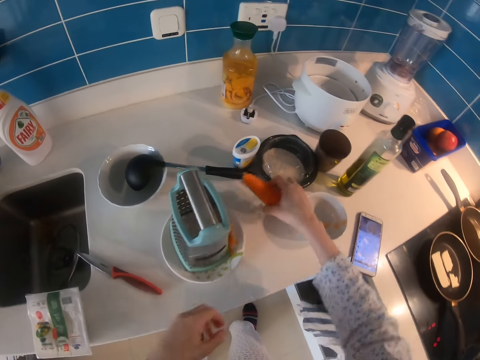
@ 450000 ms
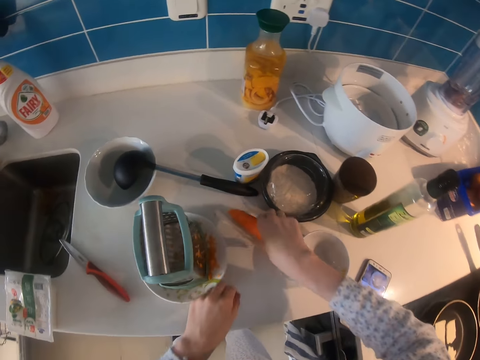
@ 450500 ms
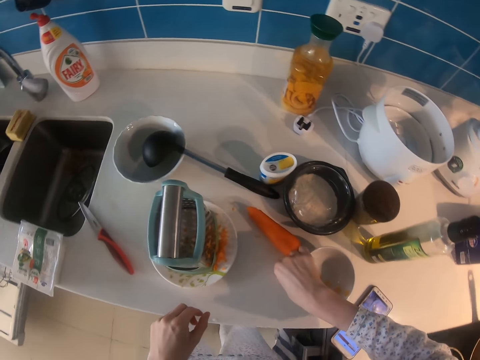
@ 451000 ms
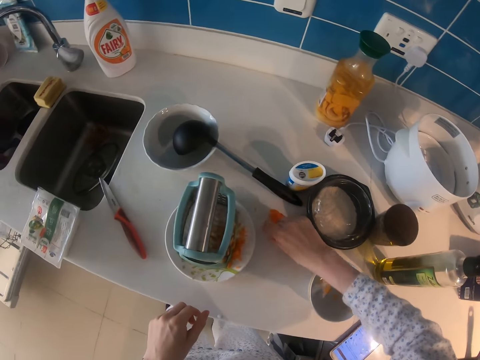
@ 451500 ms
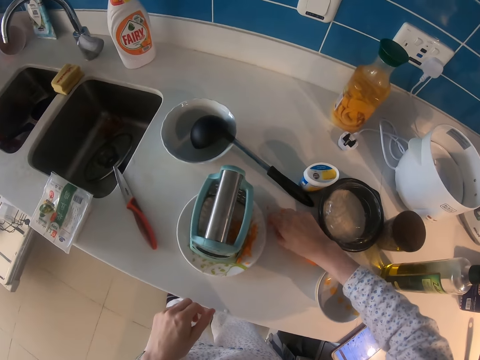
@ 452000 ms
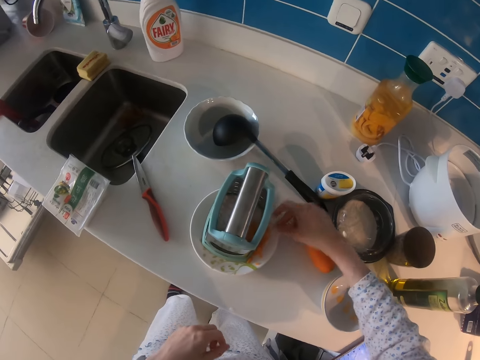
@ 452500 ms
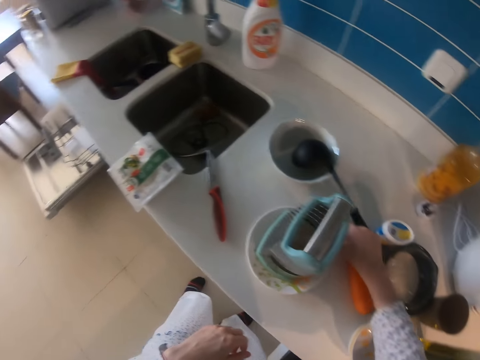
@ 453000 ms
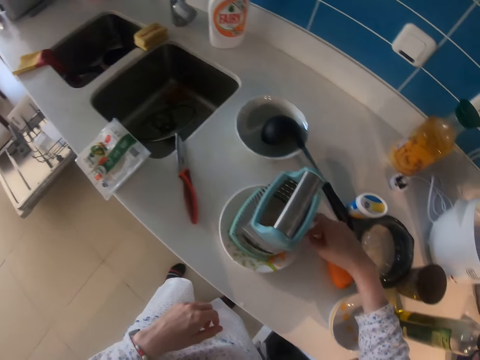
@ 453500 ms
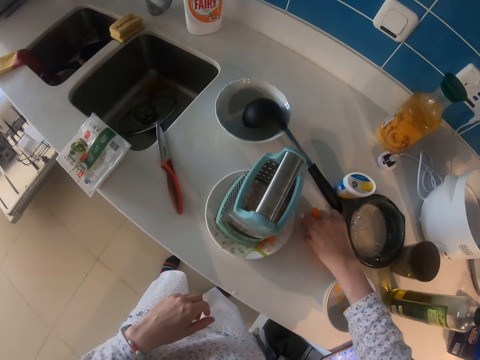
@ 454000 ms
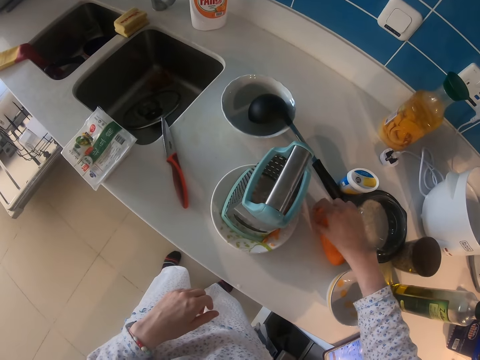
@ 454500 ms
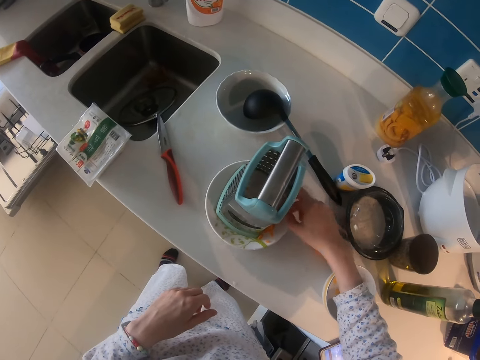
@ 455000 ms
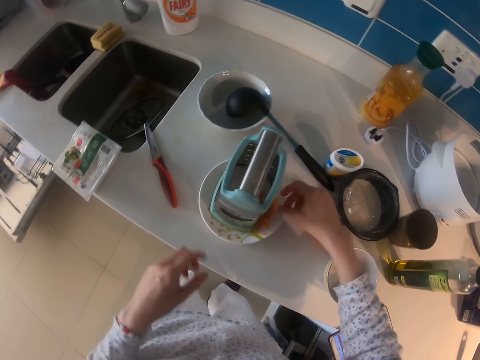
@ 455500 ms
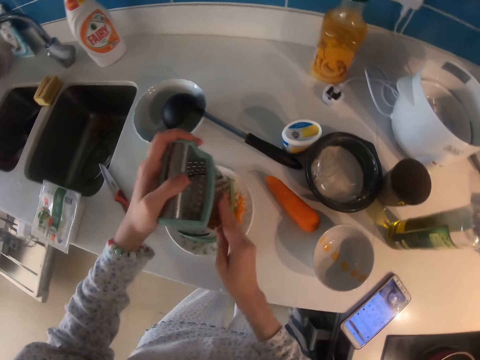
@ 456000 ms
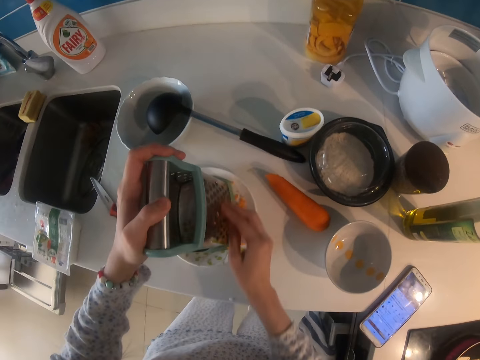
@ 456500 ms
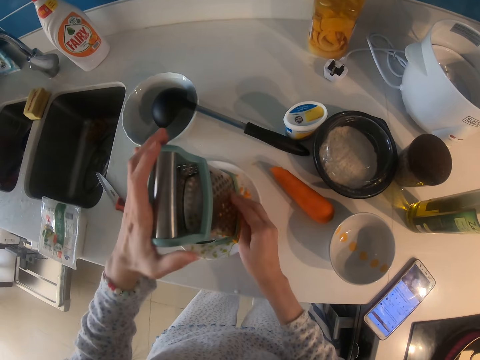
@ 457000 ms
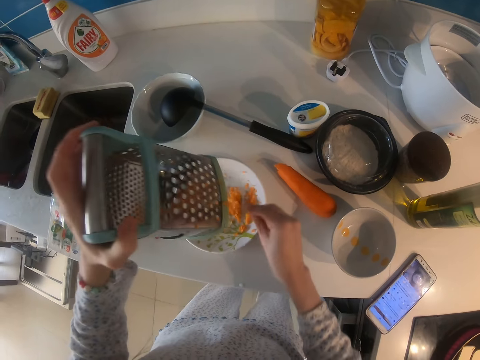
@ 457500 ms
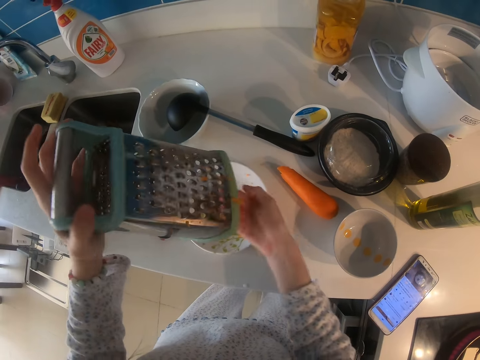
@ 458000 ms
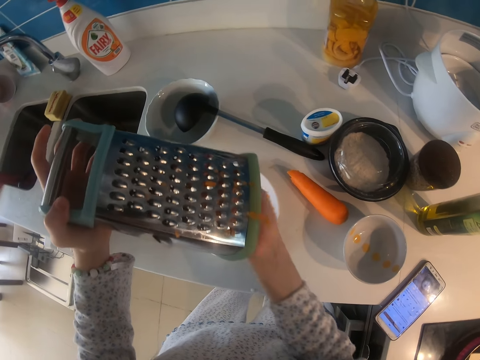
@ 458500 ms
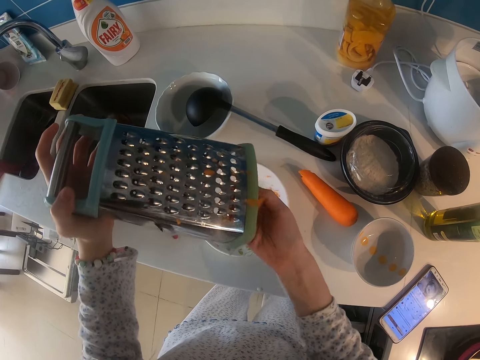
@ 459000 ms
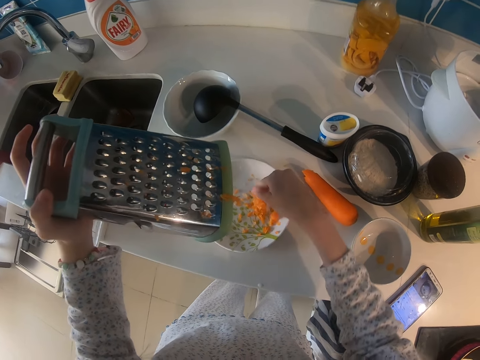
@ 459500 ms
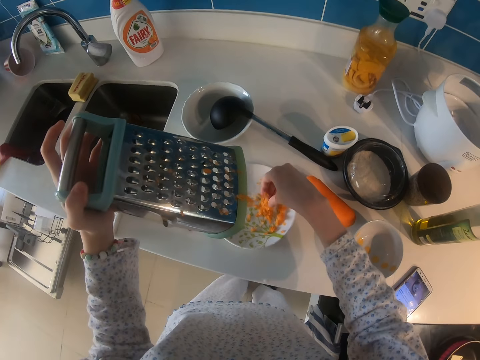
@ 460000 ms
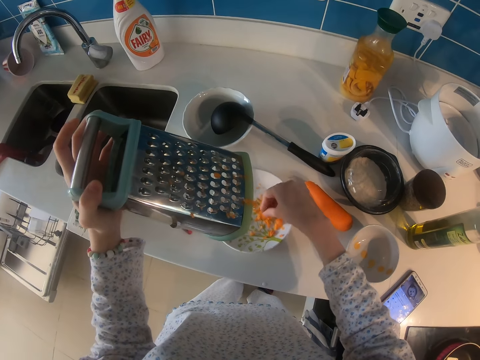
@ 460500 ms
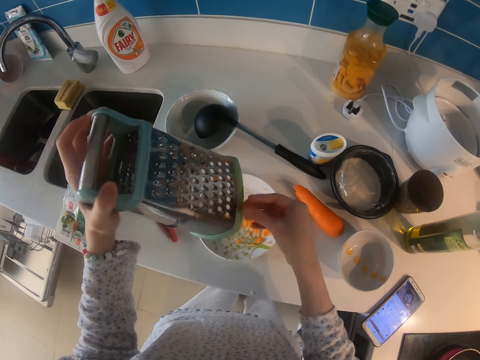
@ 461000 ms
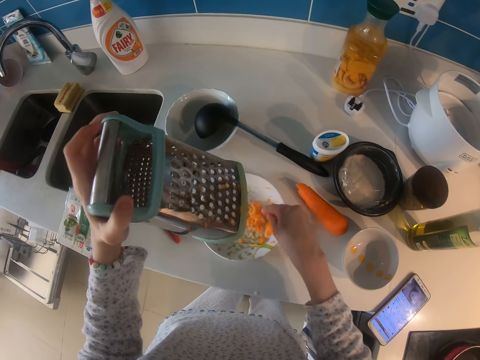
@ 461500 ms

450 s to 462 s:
The camera wearer puts down a carrot. They pick carrot pieces on the counter and put the pieces in the saucer. They pick the carrot pieces on the counter and put the pieces in the saucer. They wipe carrots on the grater with their hands. They lift up the grater. They wipe carrots on the grater with their hands. They put the carrot in the saucer.

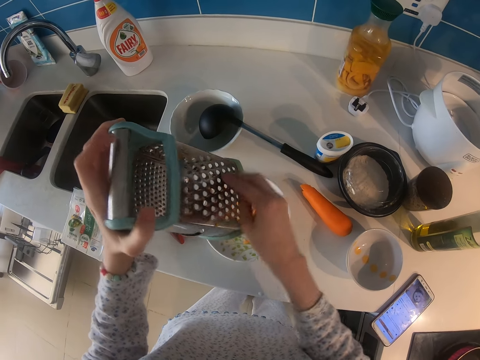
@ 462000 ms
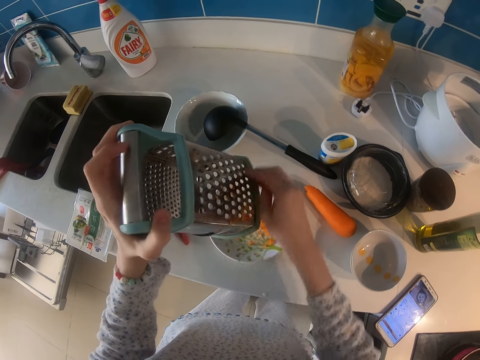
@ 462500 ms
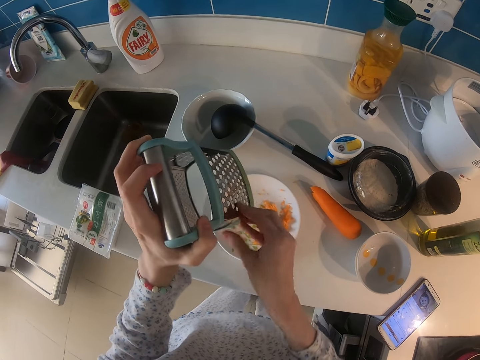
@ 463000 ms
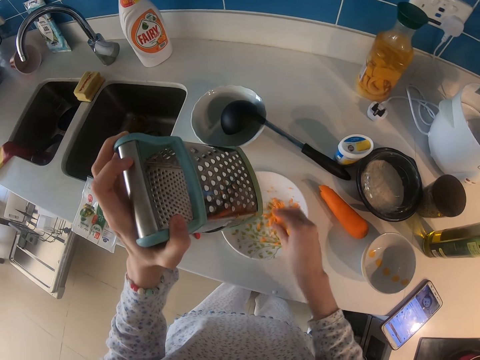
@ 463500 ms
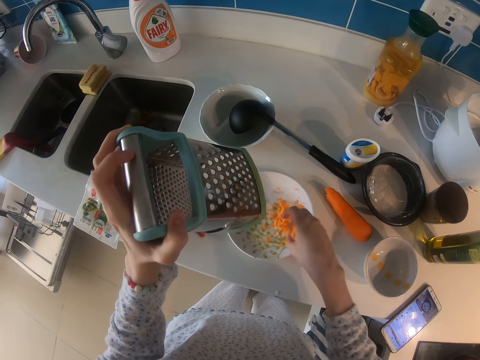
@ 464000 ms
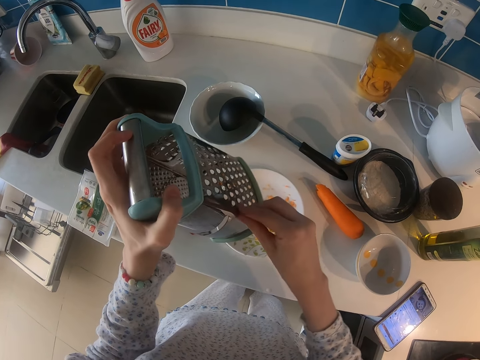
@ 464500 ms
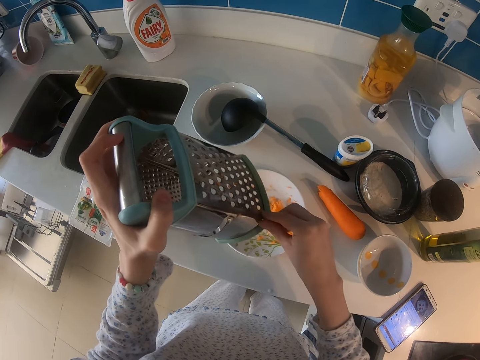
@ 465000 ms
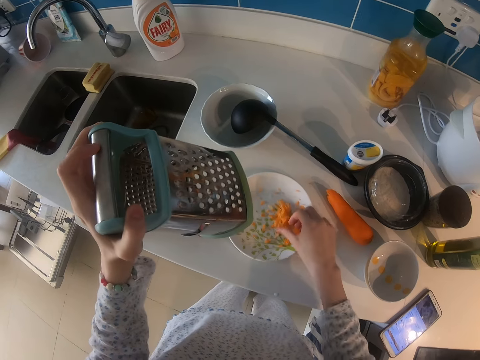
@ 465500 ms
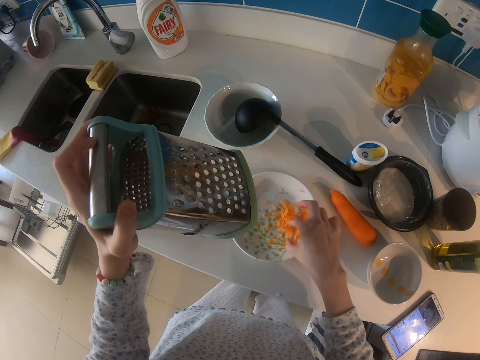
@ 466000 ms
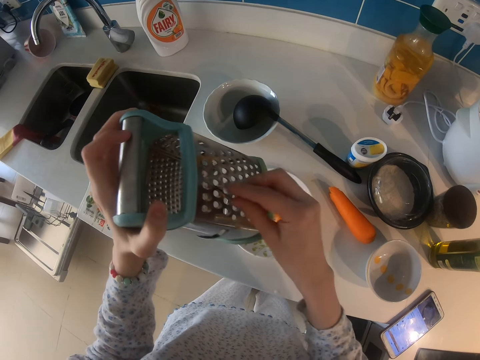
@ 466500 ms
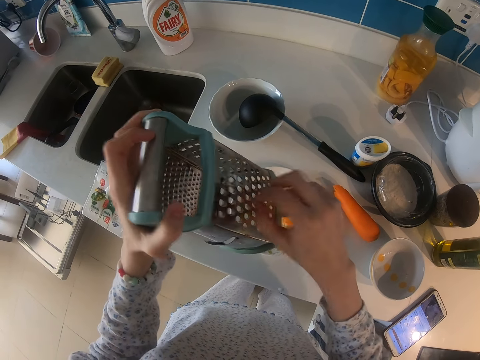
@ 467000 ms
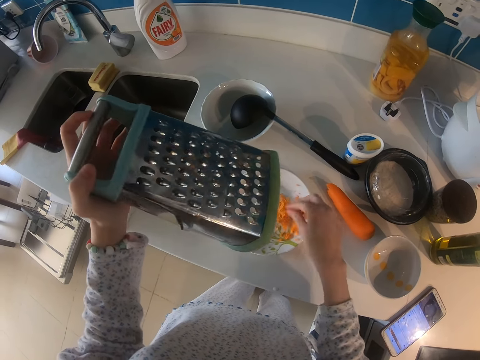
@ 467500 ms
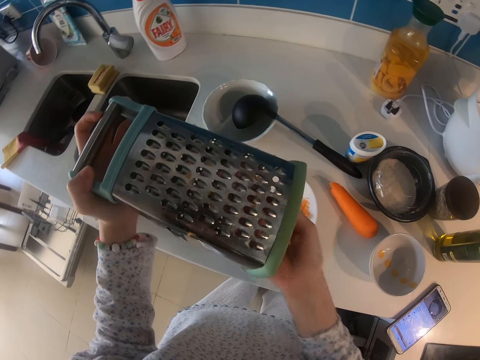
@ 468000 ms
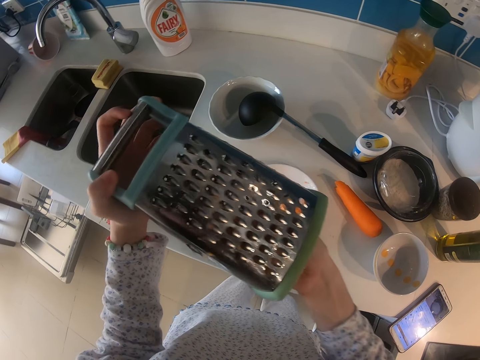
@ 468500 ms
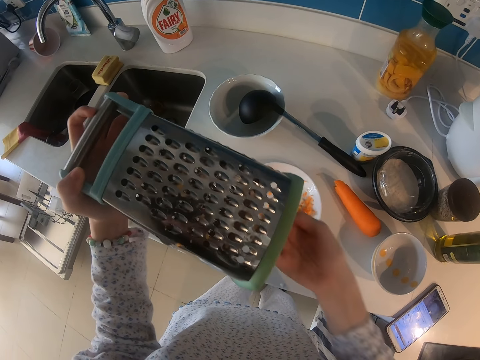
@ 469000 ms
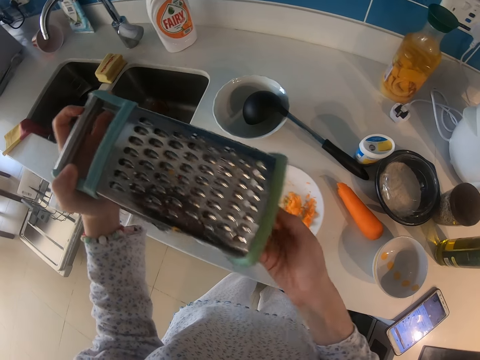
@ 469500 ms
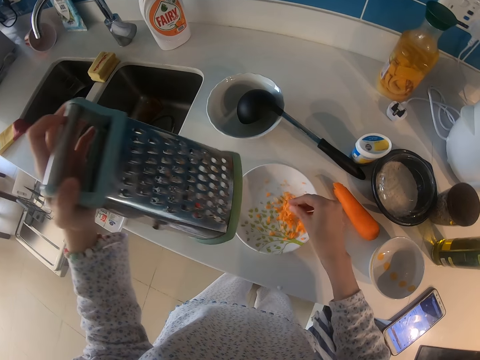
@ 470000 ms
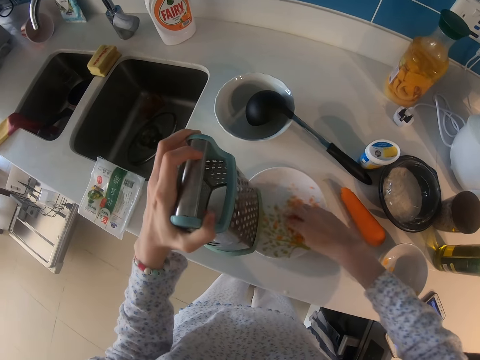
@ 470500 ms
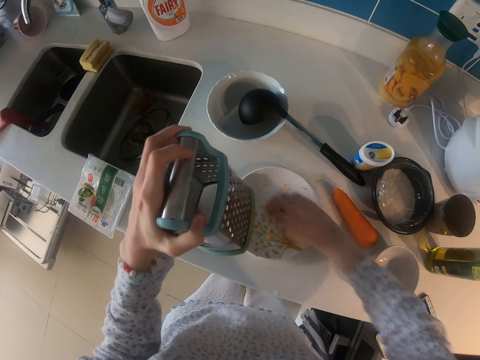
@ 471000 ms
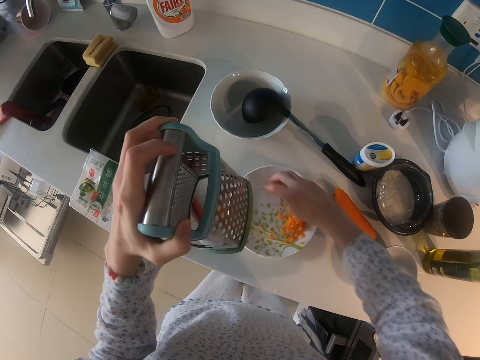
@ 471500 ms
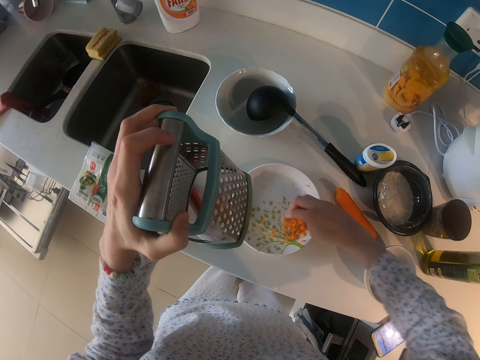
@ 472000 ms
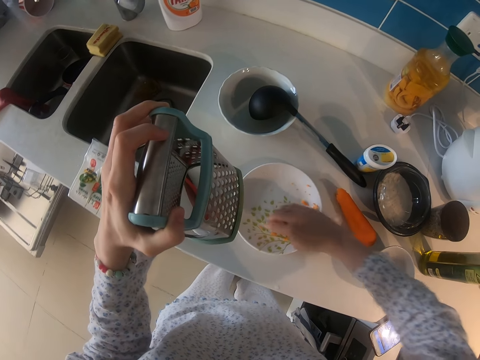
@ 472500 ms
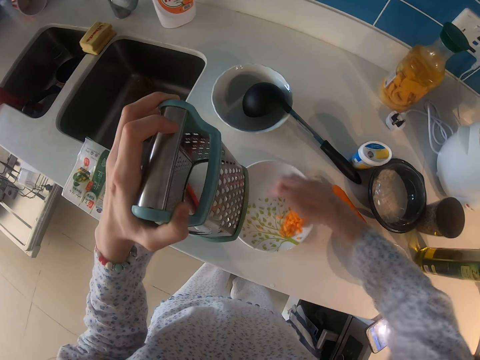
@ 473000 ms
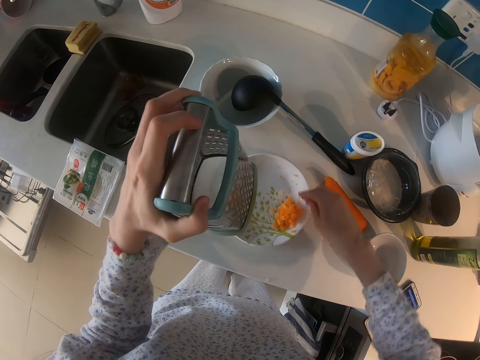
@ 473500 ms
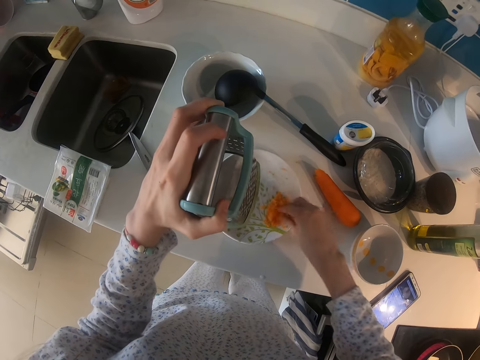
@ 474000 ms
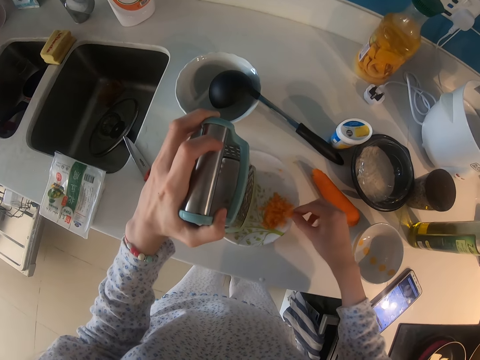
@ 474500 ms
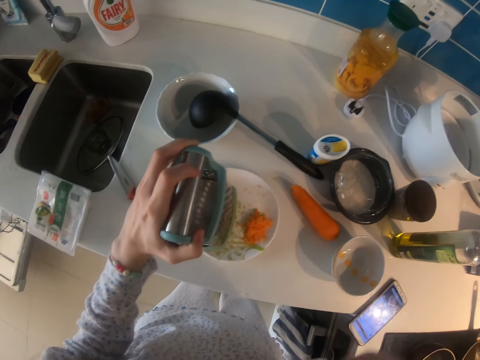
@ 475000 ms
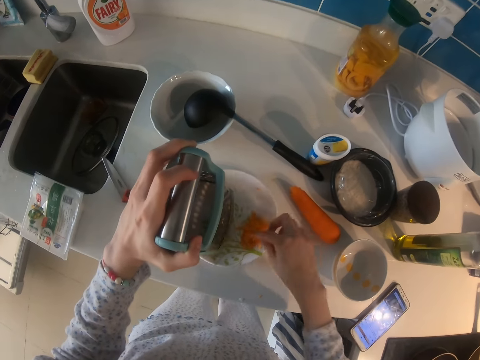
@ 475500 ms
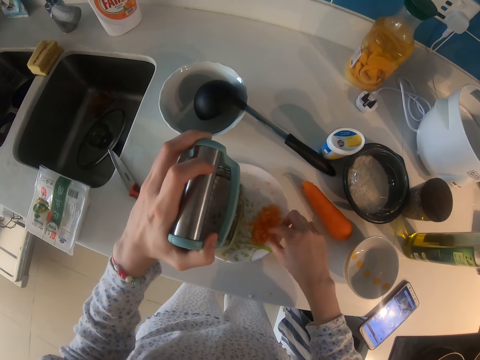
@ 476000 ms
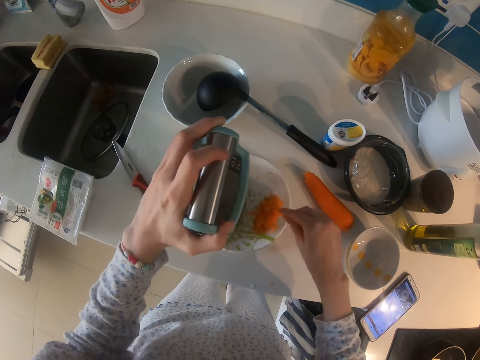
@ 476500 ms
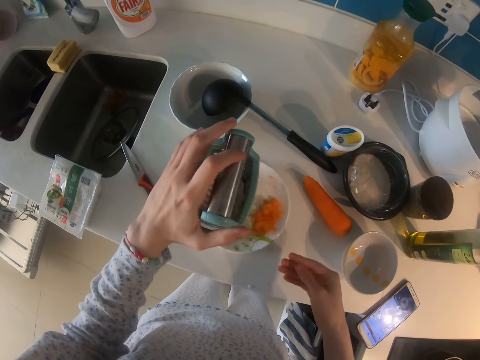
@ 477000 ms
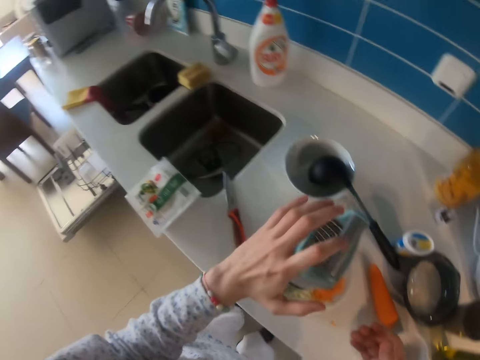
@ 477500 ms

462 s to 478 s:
The camera wearer wipes carrots on the grater with their hands. They put the carrot in the saucer. They wipe carrots on the grater with their hands. They put the carrot in the saucer. They wipe carrots on the grater with their hands. They put the carrot in the saucer. They put grated carrot in one side of the saucer. They collect carrots together. They put the grater on the saucer. They put the carrot in the saucer. They pick pieces of grated carrots. They put the pieces of carrots in the mouth. They look at their hand.
